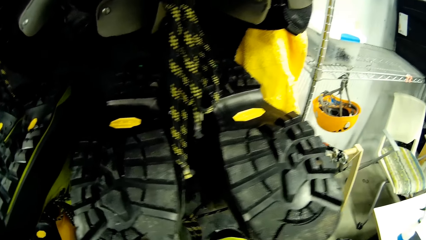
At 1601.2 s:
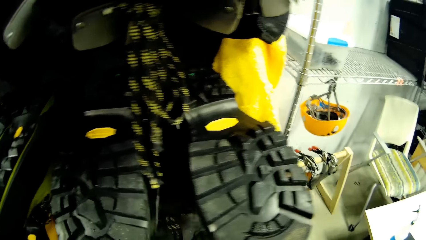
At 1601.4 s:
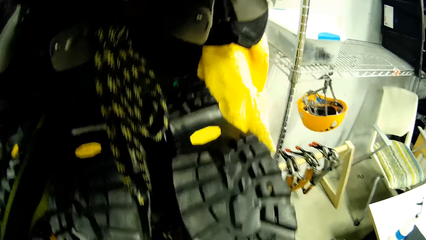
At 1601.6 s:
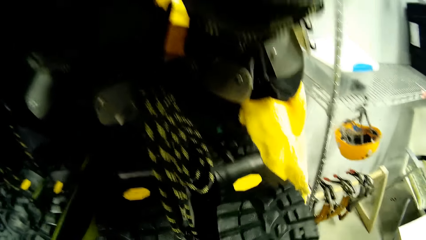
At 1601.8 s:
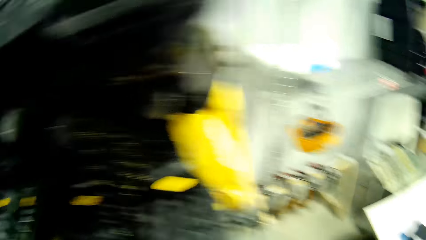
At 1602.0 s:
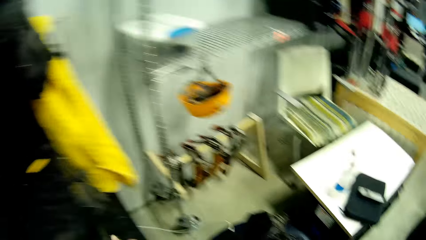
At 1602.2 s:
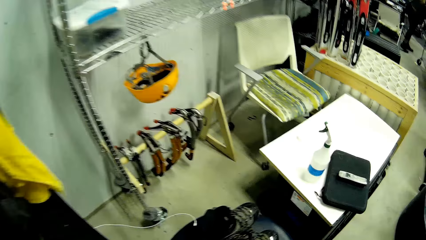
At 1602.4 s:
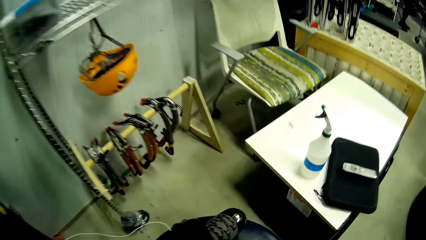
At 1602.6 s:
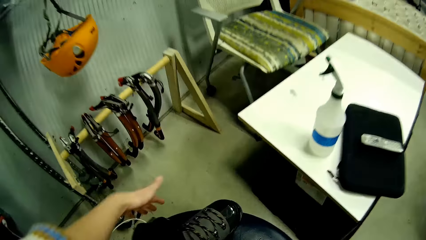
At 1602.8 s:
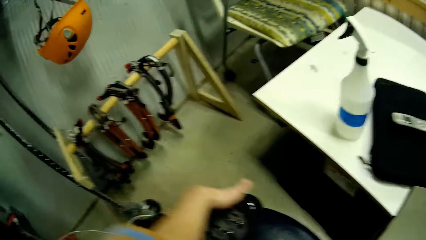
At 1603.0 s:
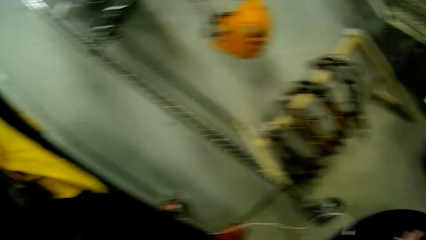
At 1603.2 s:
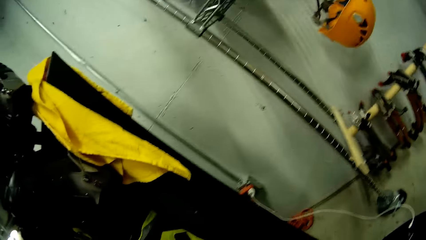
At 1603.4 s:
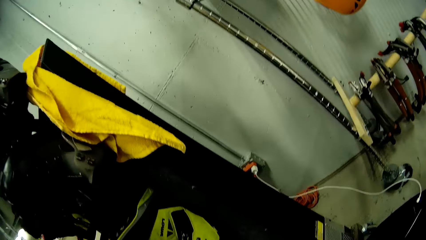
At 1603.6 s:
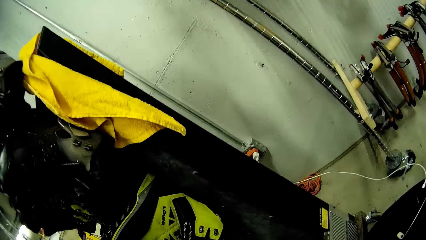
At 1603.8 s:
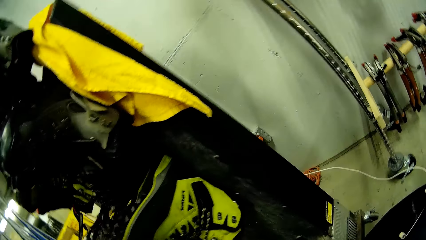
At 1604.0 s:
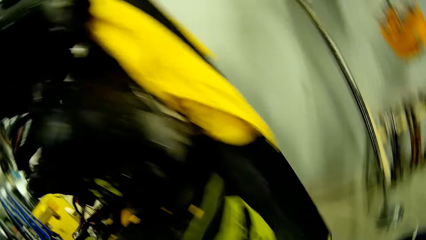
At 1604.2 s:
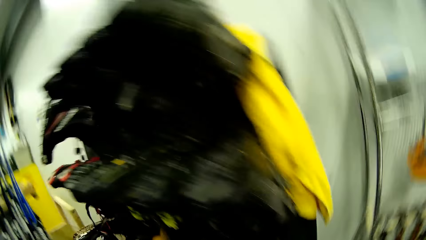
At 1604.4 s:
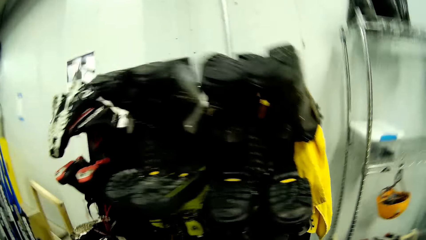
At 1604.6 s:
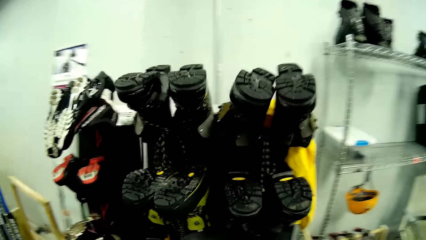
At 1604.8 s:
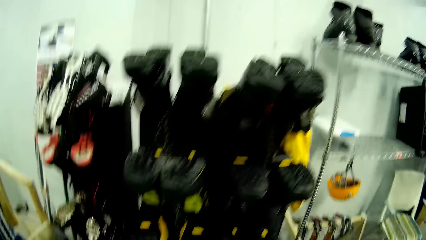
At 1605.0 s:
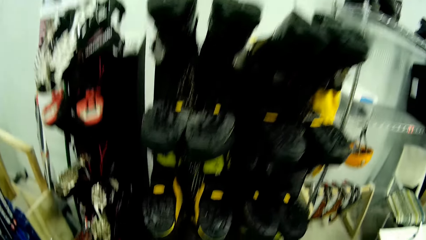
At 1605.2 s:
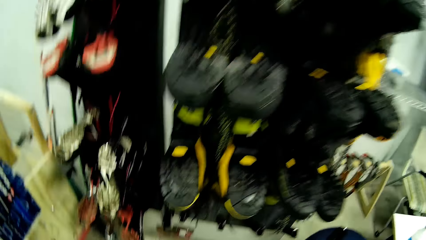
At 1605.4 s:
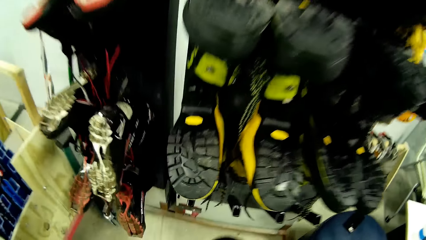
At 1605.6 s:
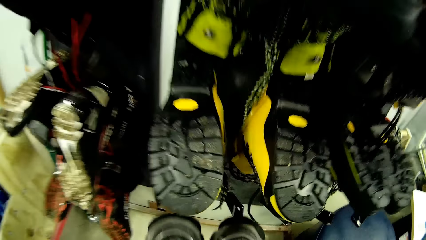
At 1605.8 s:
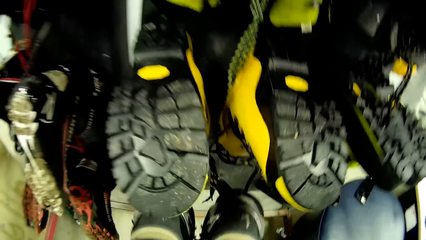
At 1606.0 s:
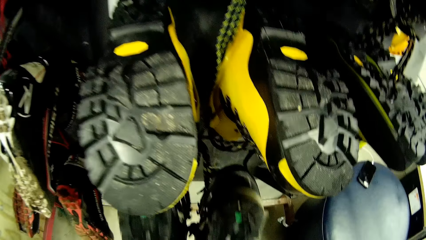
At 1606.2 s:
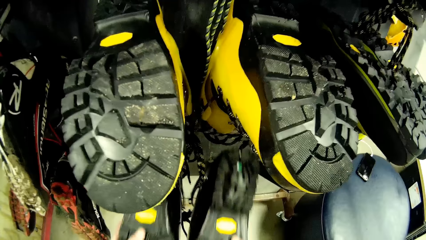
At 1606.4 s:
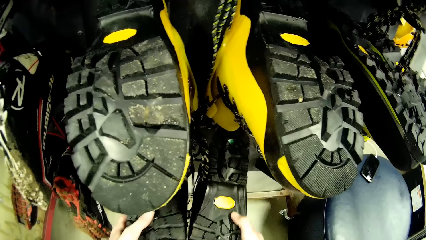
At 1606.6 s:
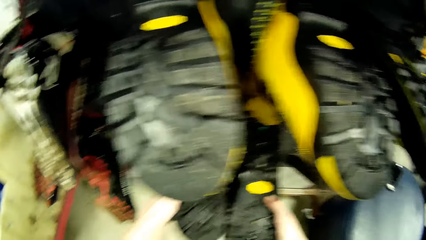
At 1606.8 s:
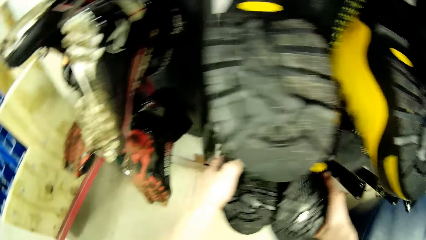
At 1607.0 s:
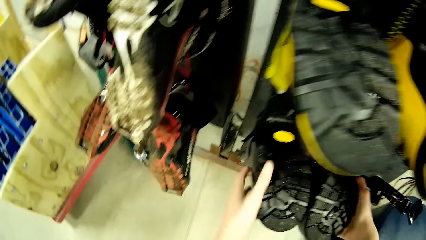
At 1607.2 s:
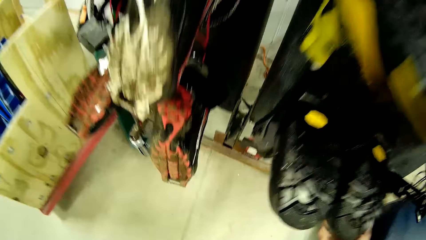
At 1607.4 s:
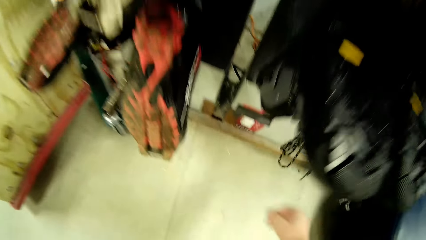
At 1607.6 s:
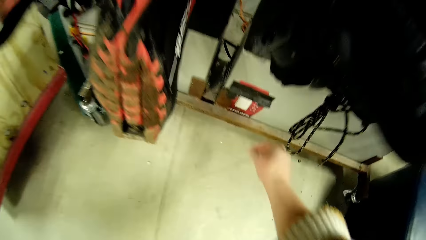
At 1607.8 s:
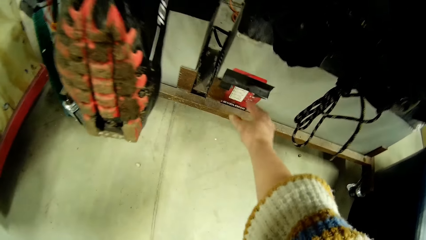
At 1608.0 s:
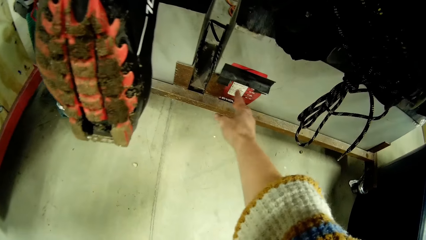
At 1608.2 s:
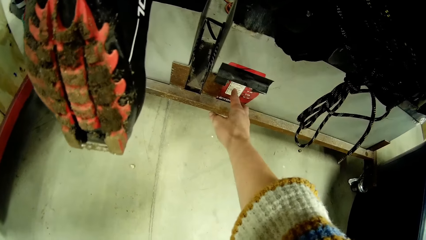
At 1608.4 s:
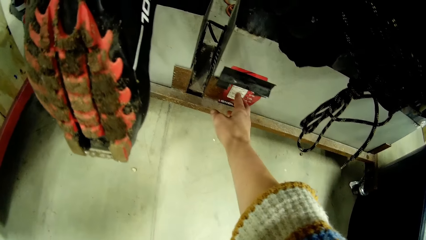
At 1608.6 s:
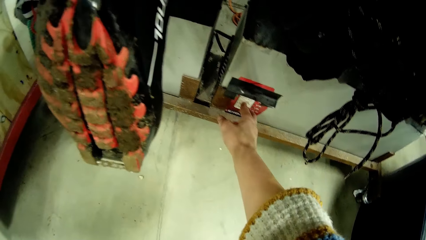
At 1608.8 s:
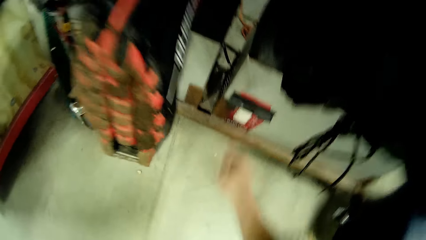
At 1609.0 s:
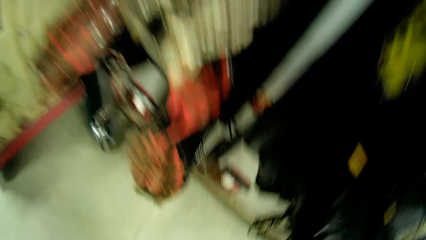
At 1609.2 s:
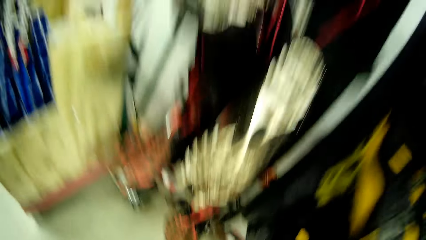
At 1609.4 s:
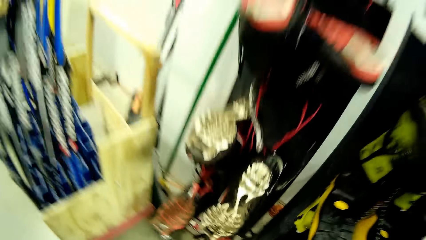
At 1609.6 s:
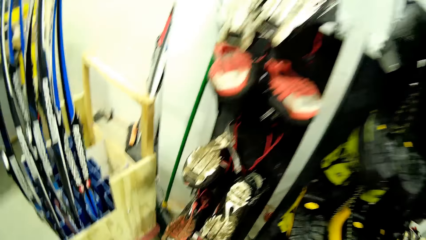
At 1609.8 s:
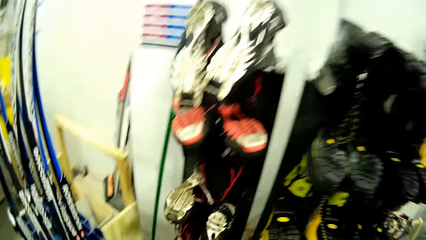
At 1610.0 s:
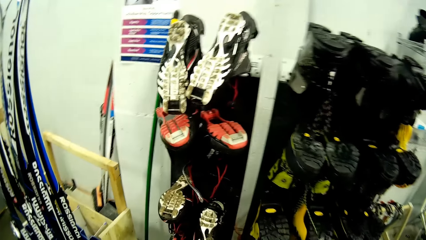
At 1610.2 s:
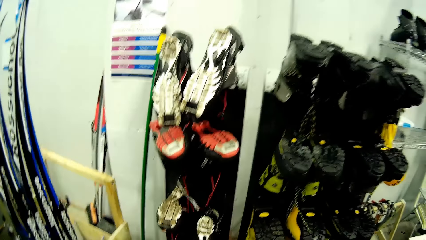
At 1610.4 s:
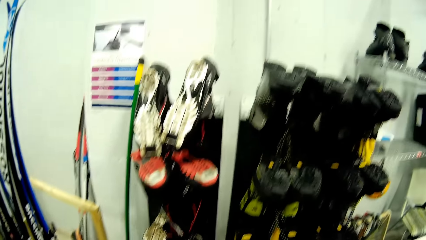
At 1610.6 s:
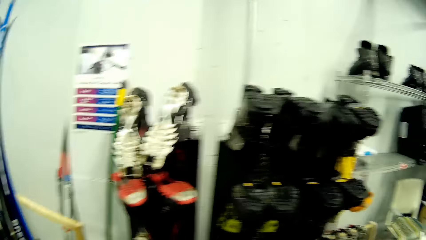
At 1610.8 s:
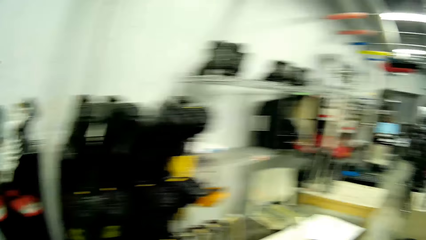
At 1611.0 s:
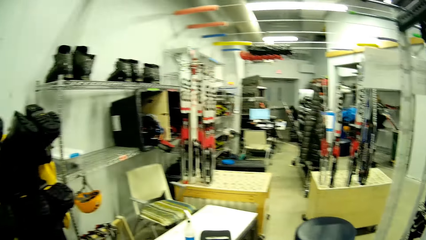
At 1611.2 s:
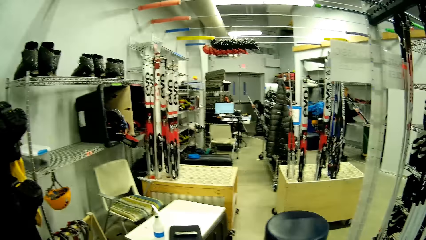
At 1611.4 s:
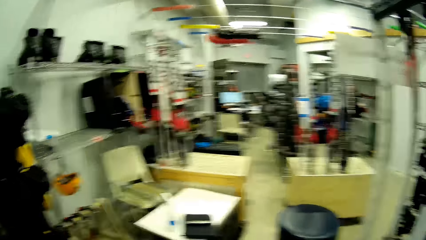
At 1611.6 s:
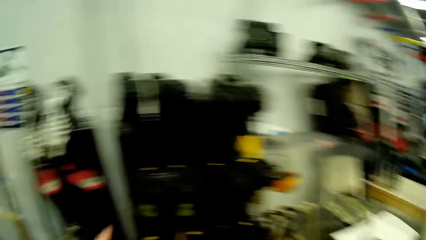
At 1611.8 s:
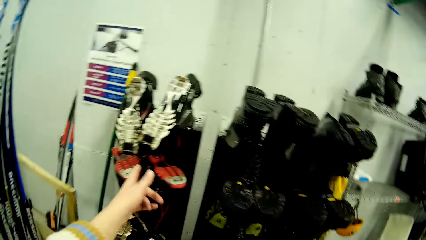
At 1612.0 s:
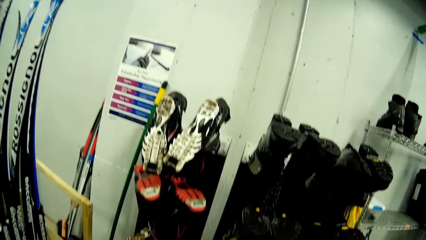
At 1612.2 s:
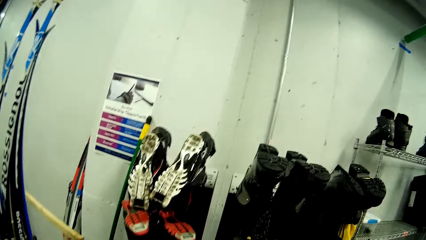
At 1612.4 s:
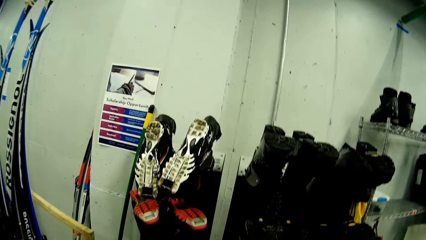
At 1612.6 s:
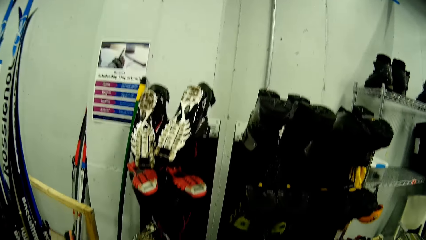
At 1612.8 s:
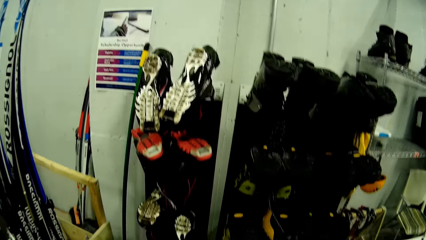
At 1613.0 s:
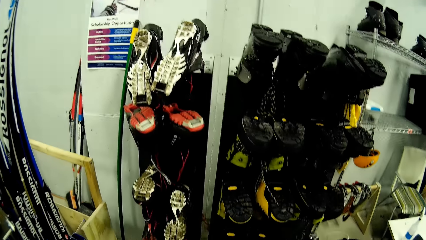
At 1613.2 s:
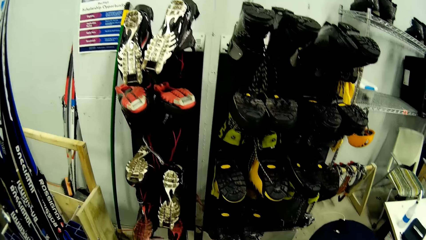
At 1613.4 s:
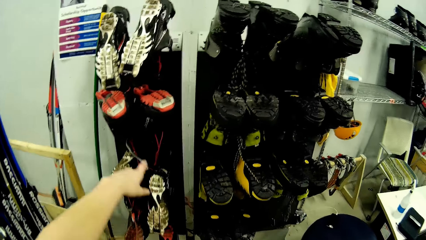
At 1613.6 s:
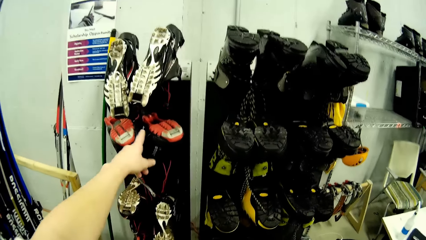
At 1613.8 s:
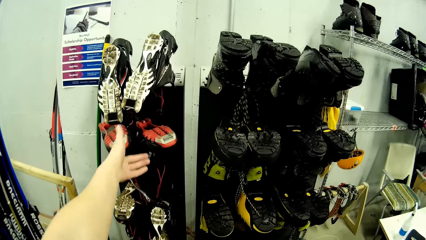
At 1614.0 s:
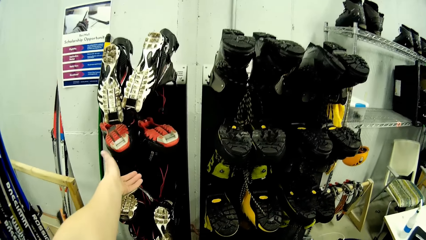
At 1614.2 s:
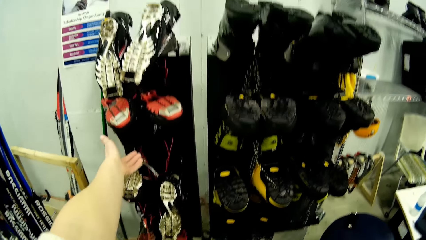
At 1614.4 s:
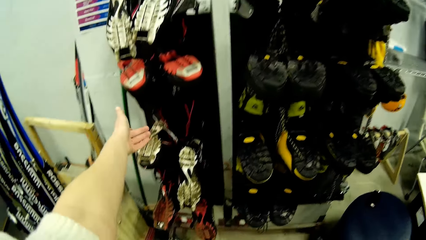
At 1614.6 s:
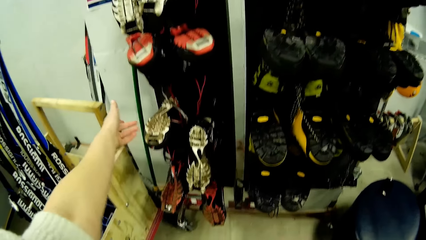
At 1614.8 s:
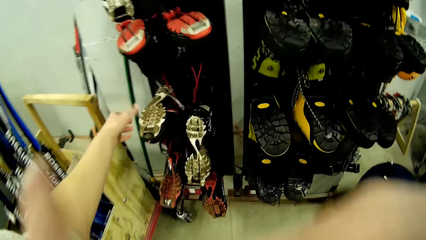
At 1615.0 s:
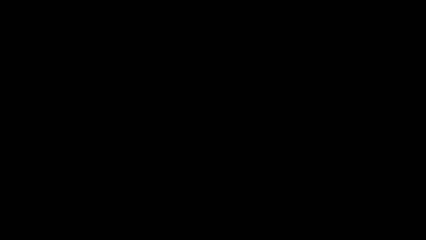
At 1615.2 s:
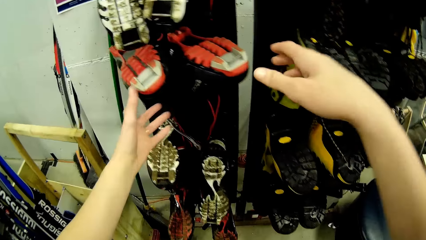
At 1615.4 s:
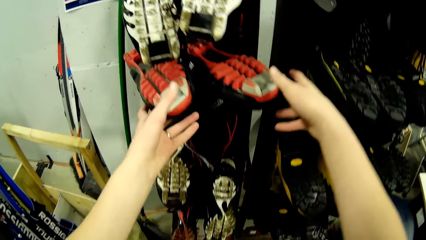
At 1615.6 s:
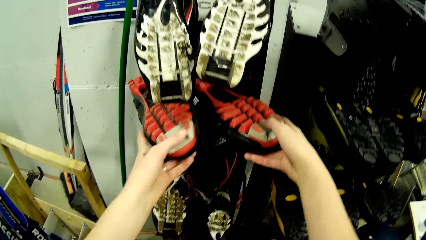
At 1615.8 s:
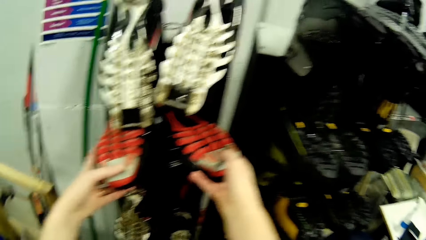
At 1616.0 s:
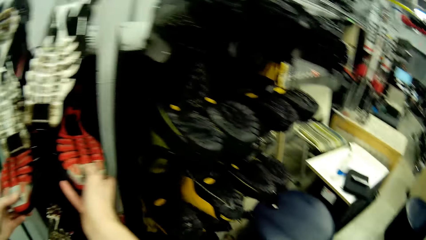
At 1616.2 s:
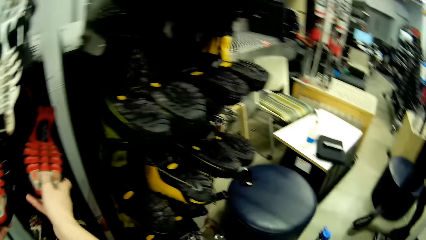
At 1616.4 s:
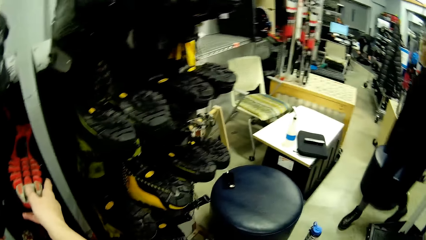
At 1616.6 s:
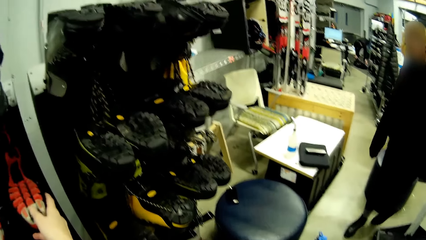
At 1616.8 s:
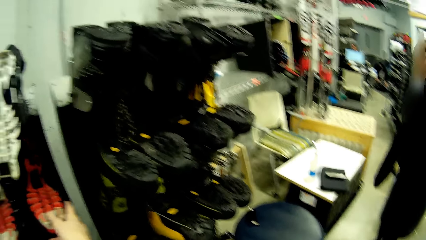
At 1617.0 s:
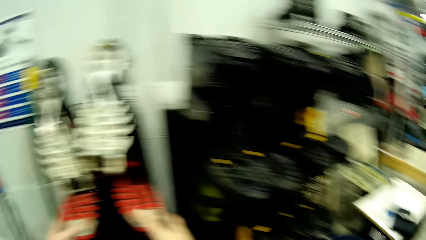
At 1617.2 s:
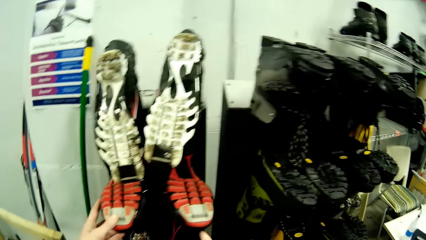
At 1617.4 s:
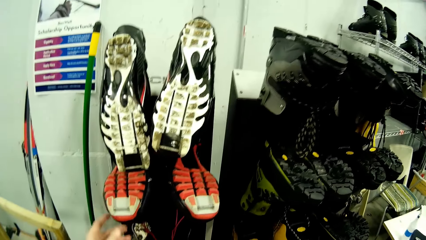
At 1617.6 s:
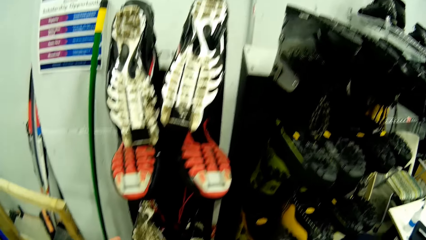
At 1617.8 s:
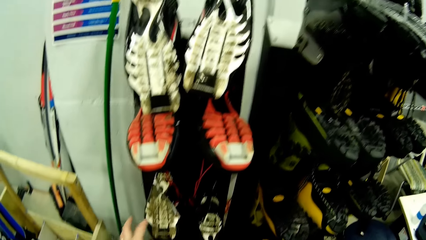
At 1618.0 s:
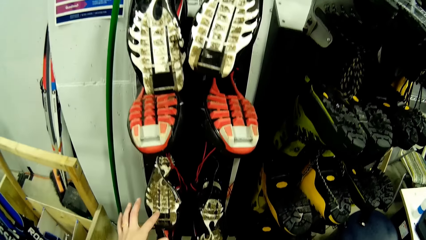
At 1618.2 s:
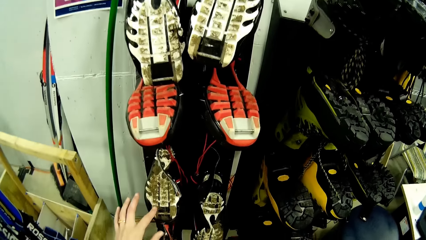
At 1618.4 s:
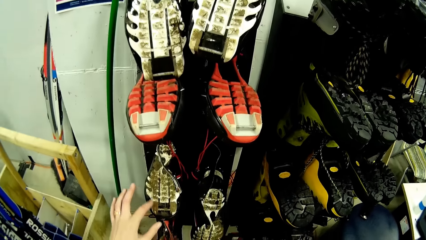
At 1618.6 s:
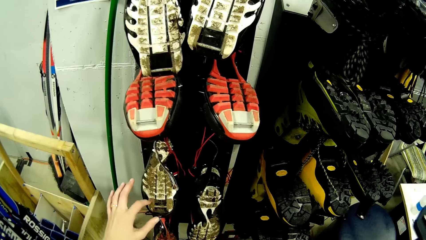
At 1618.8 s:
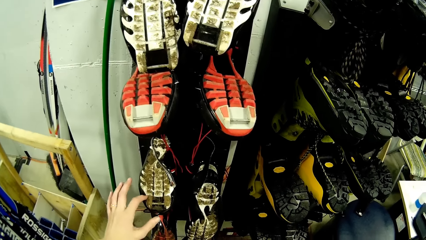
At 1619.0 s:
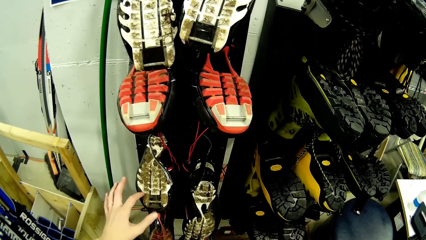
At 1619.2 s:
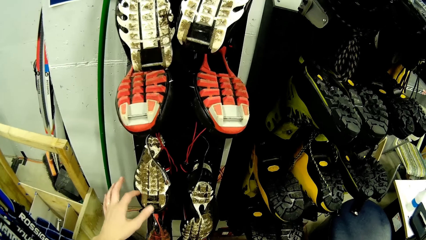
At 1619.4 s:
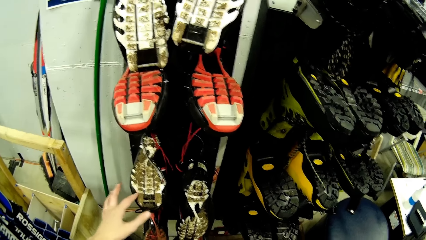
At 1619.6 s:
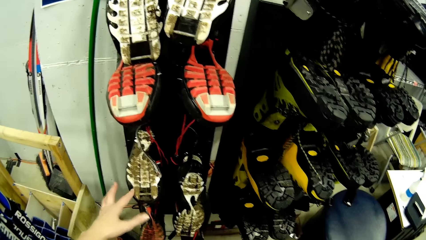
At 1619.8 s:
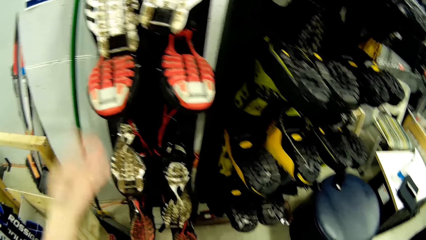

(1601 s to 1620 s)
The camera wearer hangs the pair of boots on the boots rack with her hands. She picks the pair of boots from the seat with her hands. She hangs the pair of boots on the boots rack with her hands. She presses a switch on the wall with her right hand. She touches a price tag with a finger. She looks around a room. She points to a boot on the boots rack with her left hand. She stretches out her left hand to the boots on the boots rack. She adjusts the boots on the boots rack with her hands. She holds the shoes with hands. A woman walks near the camera wearer. The camera wearer wipes a shoe with a finger.
